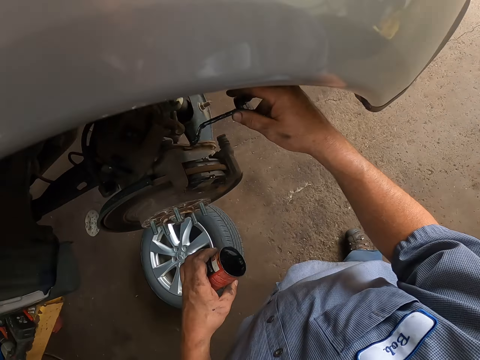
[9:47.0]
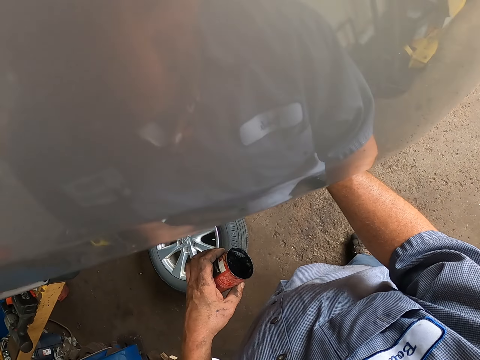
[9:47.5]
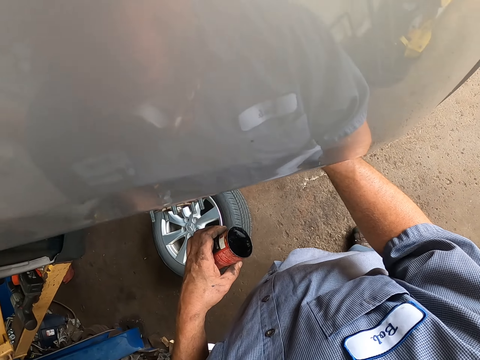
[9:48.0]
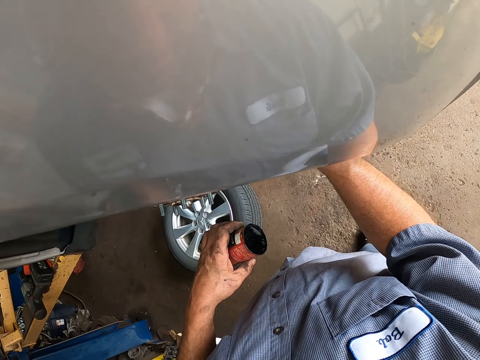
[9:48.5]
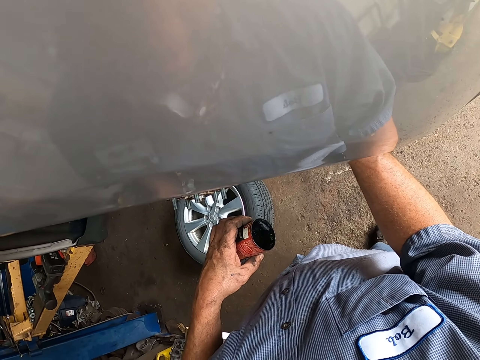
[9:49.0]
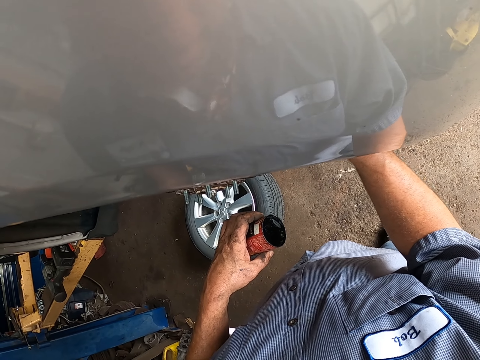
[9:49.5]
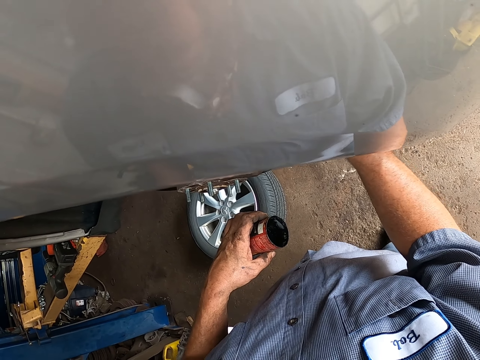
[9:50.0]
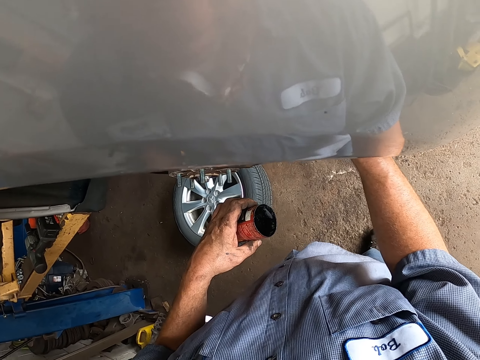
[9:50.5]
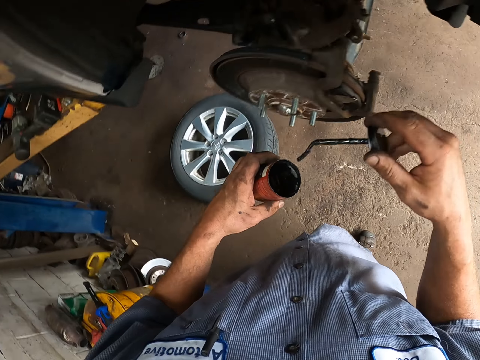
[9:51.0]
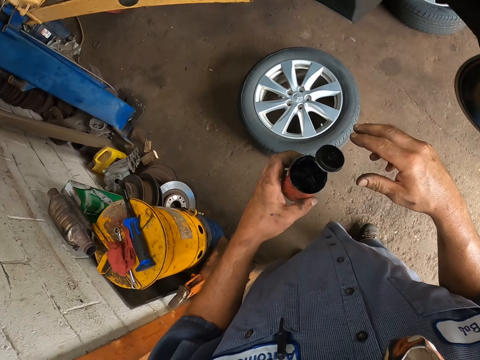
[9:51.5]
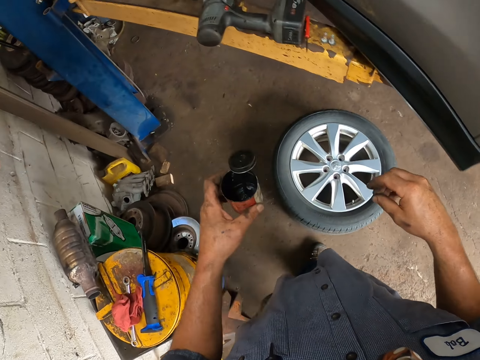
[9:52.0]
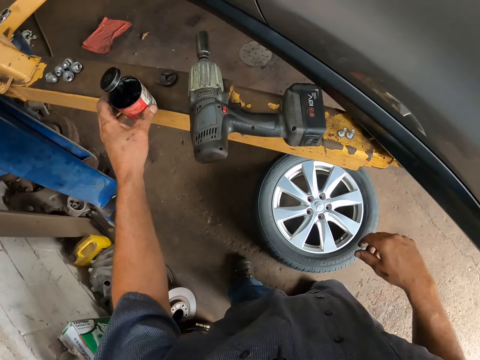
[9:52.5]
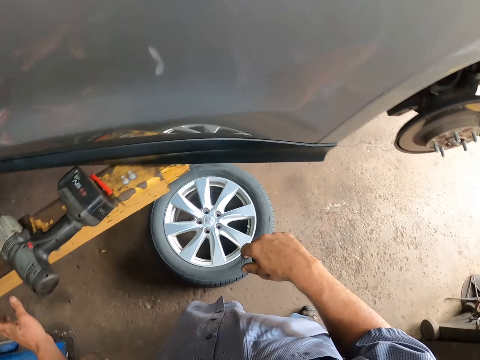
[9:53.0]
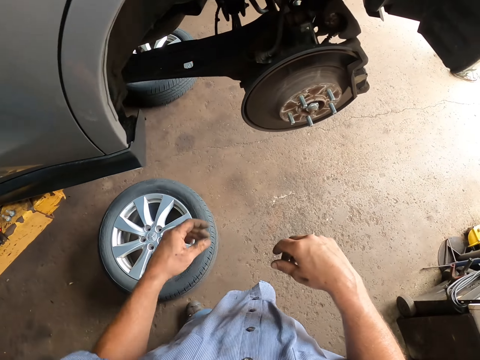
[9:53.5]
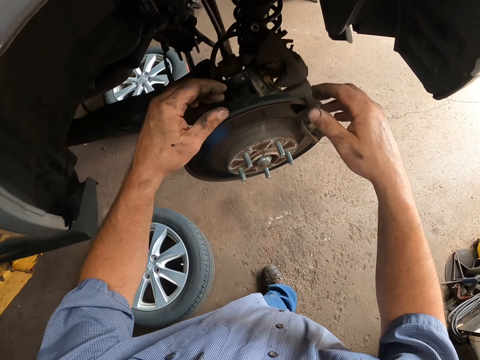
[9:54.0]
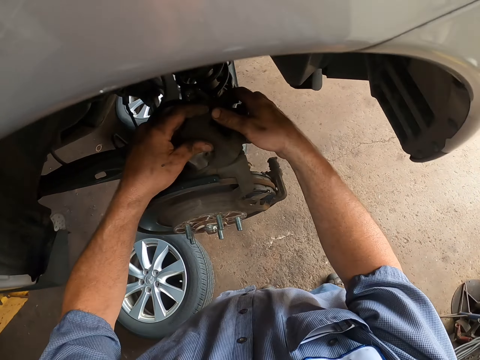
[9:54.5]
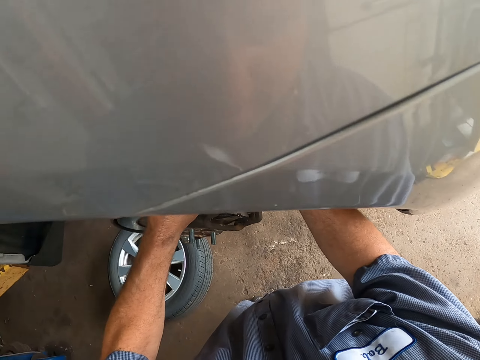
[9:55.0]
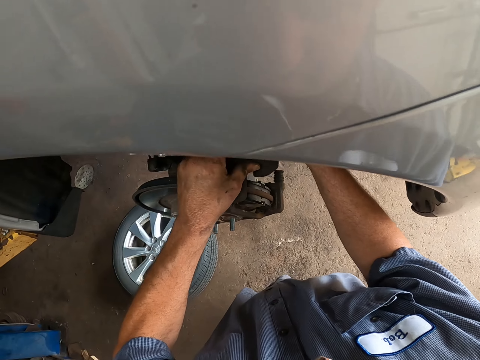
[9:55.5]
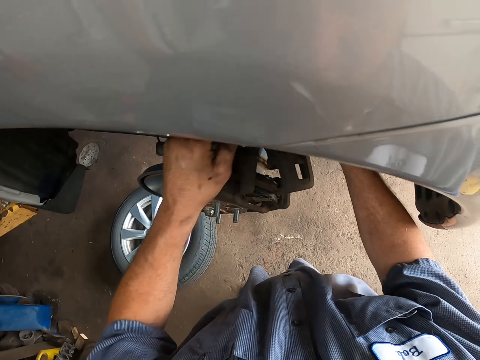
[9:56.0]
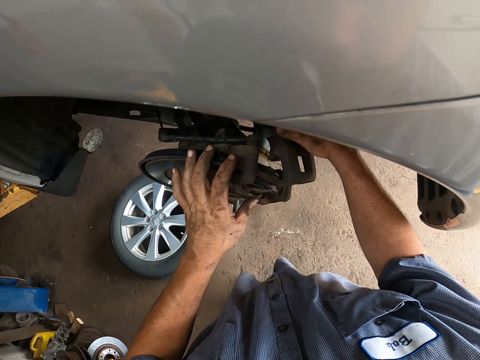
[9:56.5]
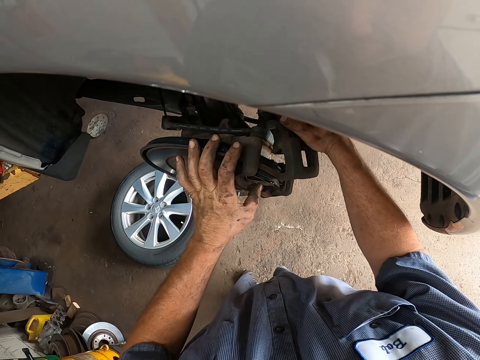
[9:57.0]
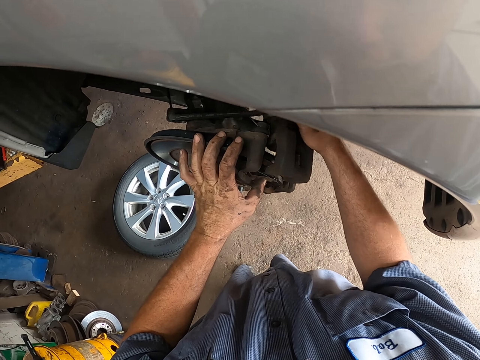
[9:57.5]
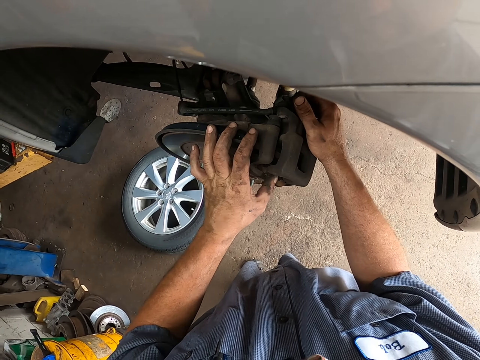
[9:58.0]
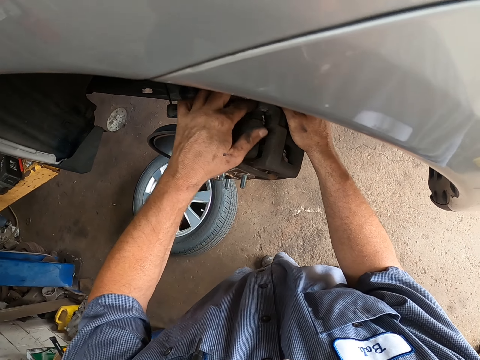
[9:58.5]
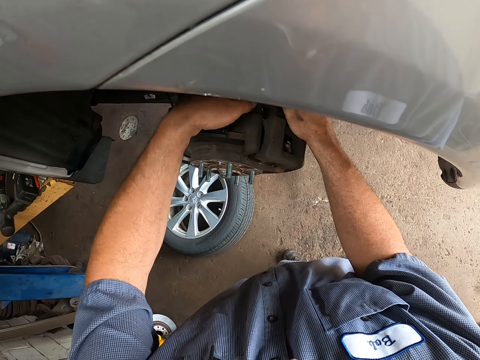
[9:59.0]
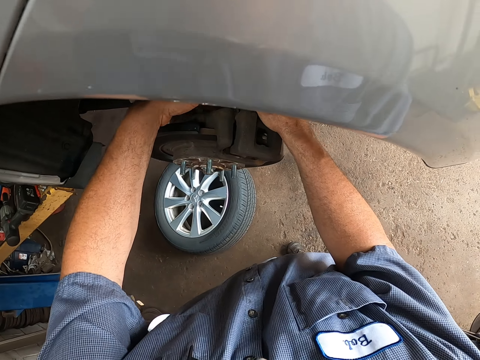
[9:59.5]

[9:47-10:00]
The camera wearer puts the lubricant on a metal. They fix the wheel hub.

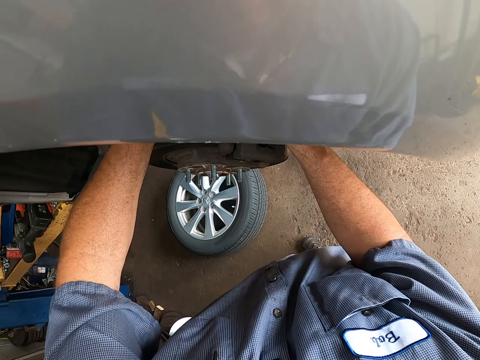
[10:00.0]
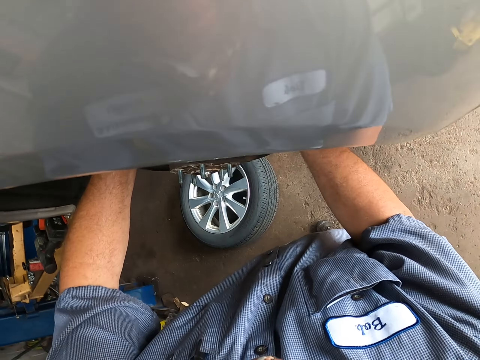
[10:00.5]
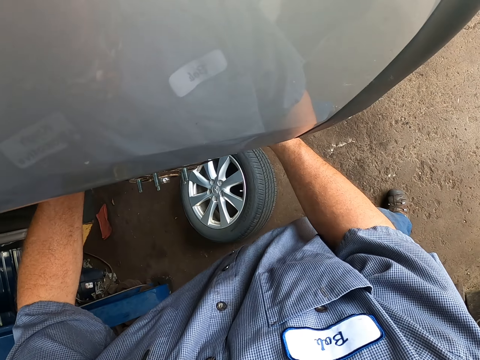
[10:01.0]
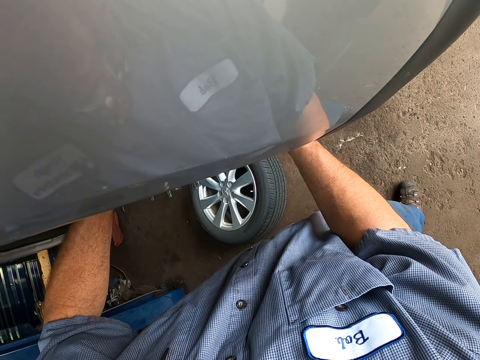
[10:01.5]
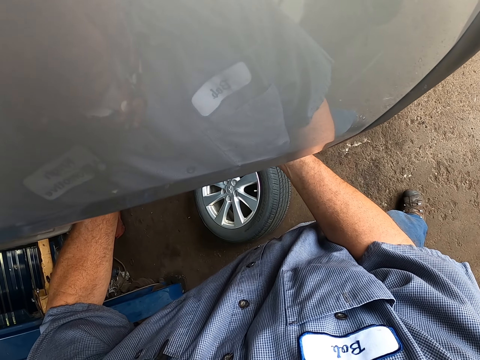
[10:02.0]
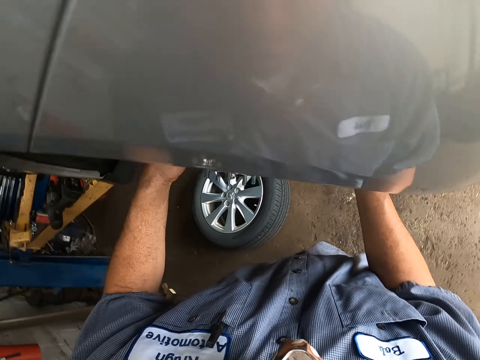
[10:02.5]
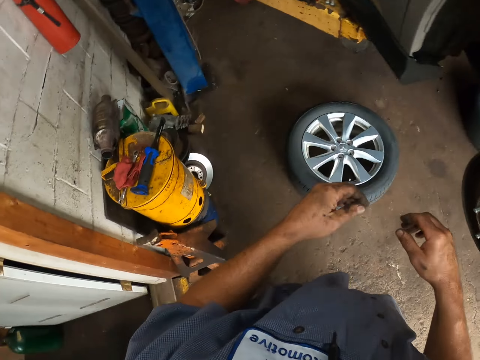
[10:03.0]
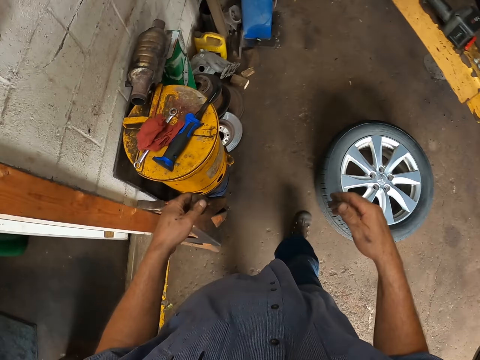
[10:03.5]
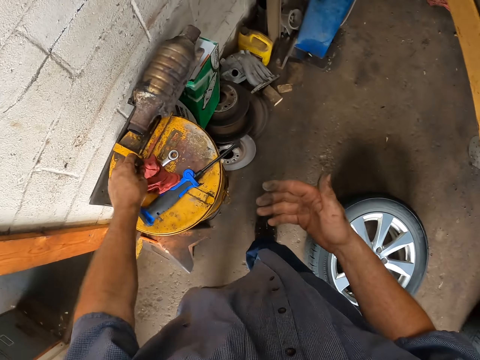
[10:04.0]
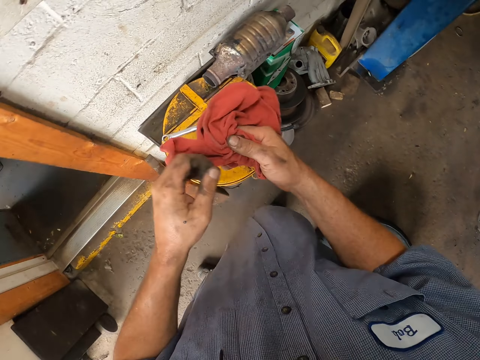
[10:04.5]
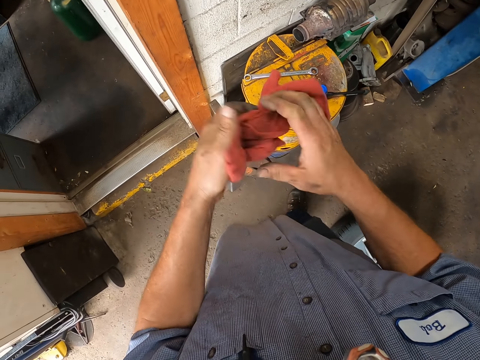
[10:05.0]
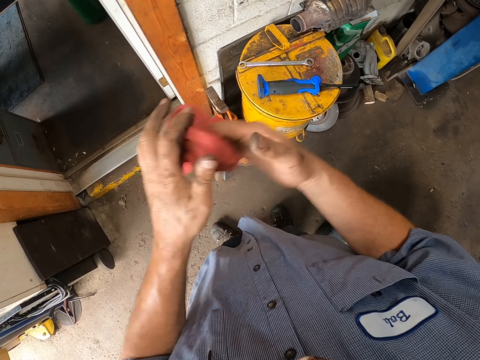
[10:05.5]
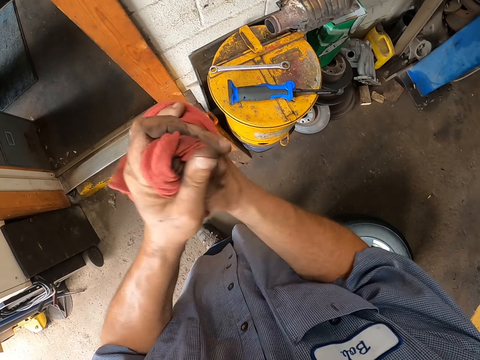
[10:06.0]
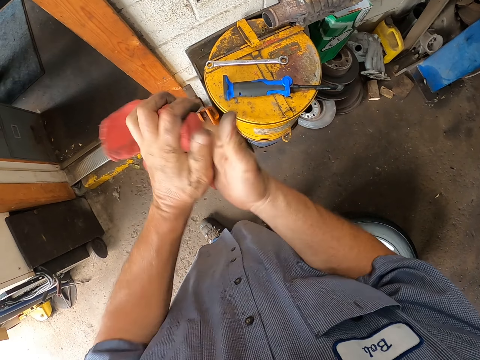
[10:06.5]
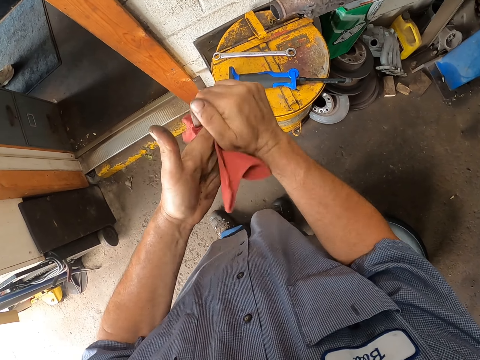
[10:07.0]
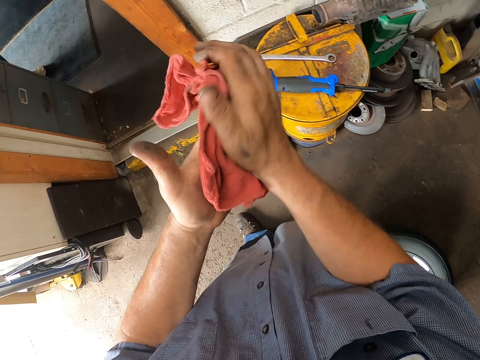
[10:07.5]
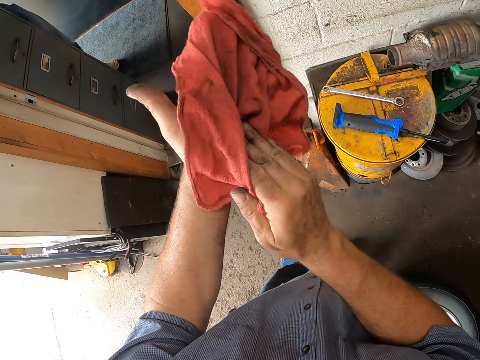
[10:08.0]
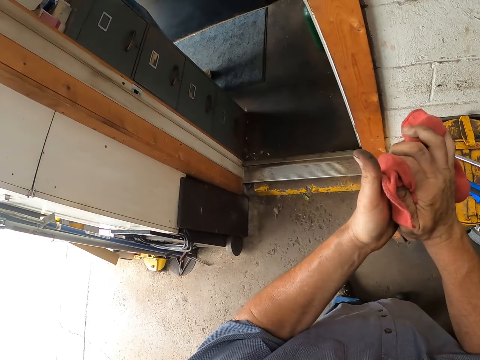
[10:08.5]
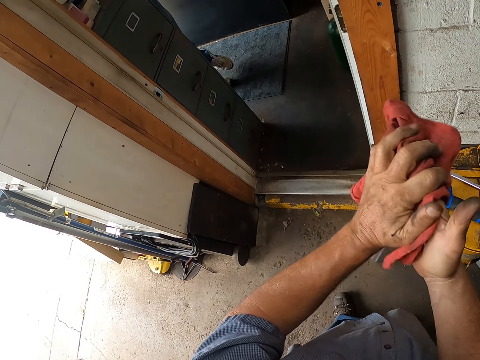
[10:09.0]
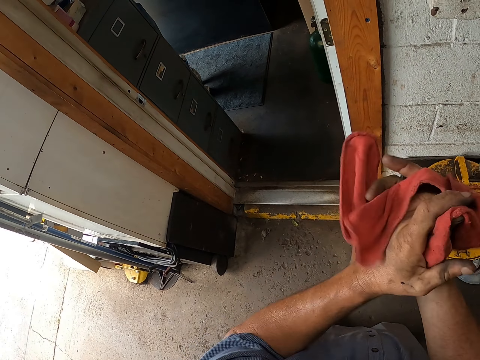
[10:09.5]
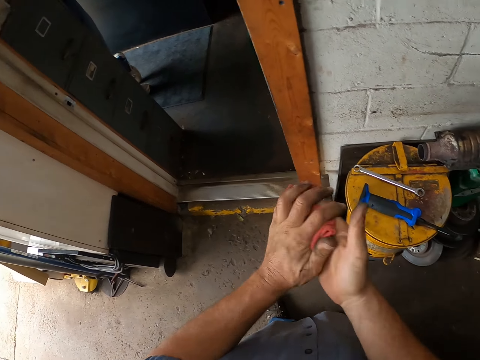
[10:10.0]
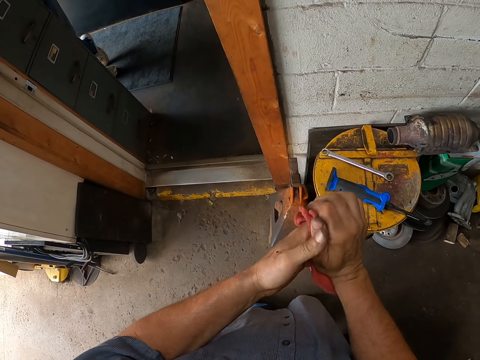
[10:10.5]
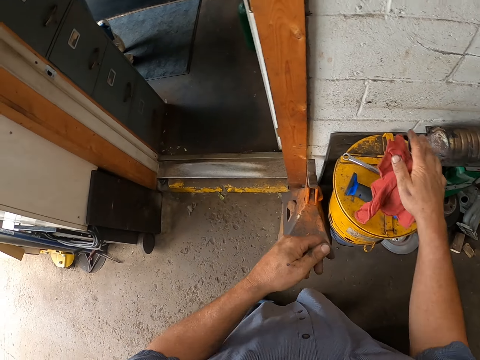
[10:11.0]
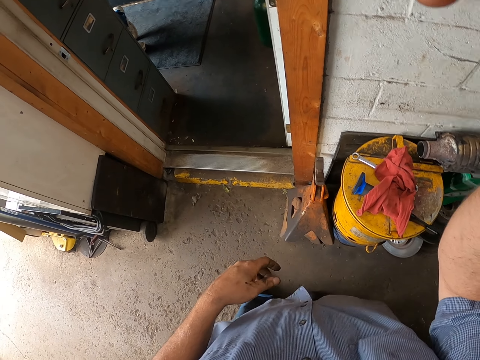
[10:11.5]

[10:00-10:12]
The camera wearer cleans his hands using a rag.
